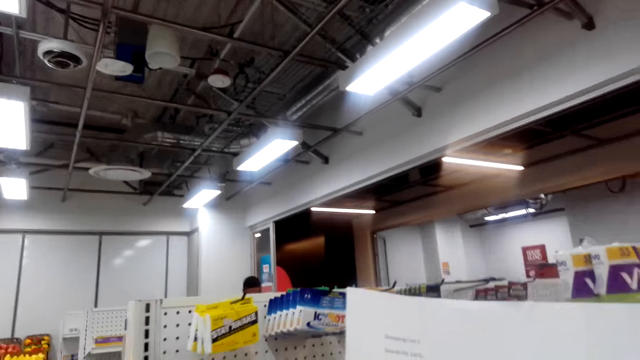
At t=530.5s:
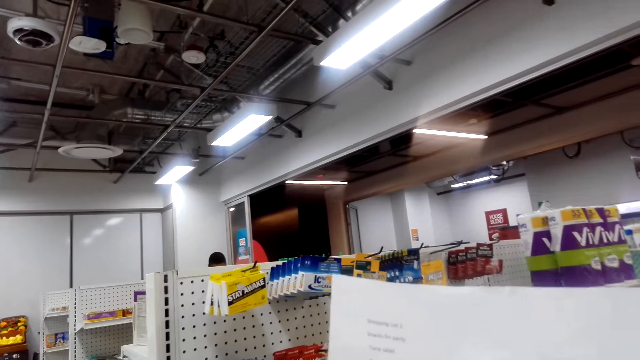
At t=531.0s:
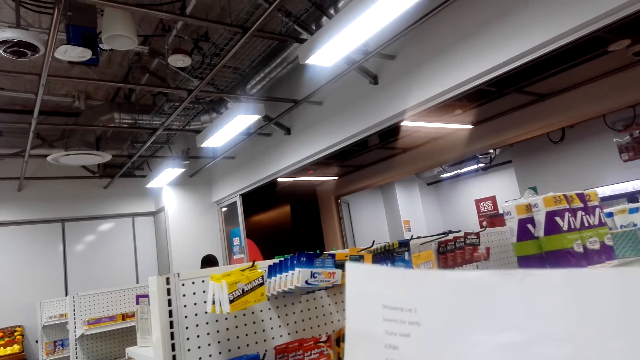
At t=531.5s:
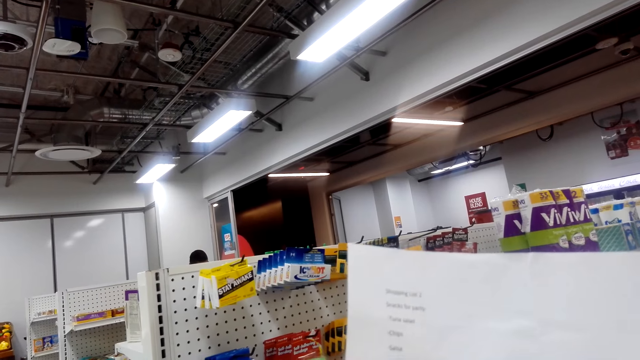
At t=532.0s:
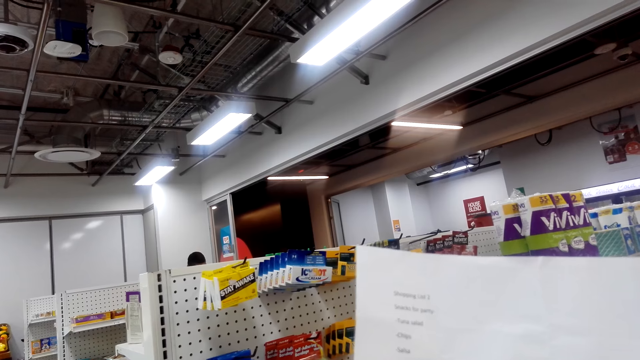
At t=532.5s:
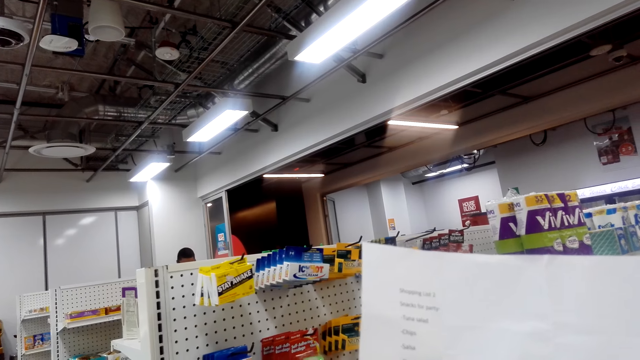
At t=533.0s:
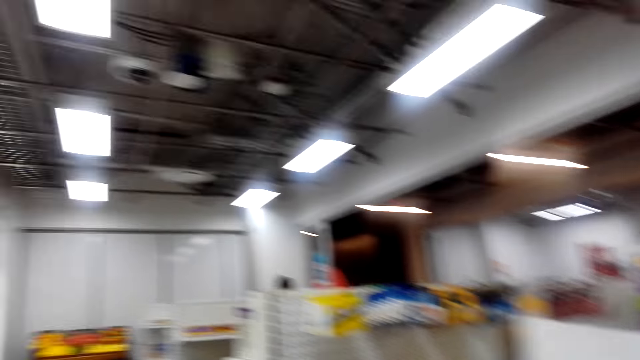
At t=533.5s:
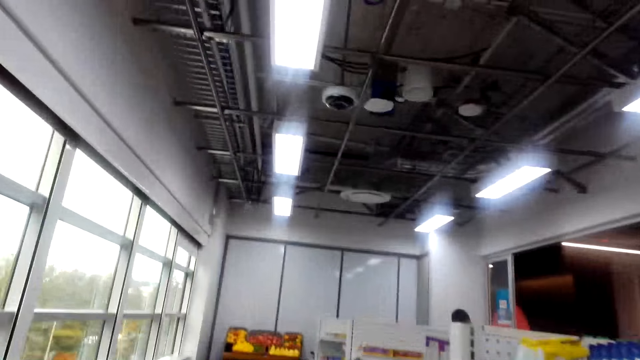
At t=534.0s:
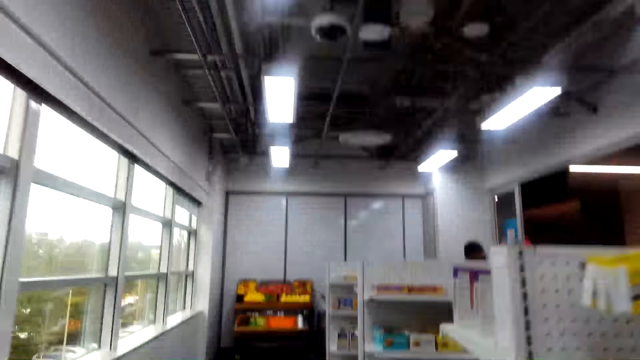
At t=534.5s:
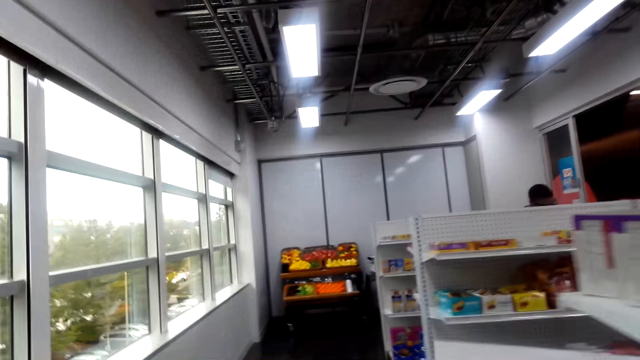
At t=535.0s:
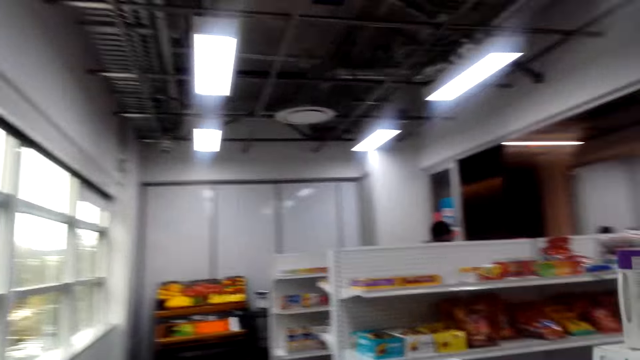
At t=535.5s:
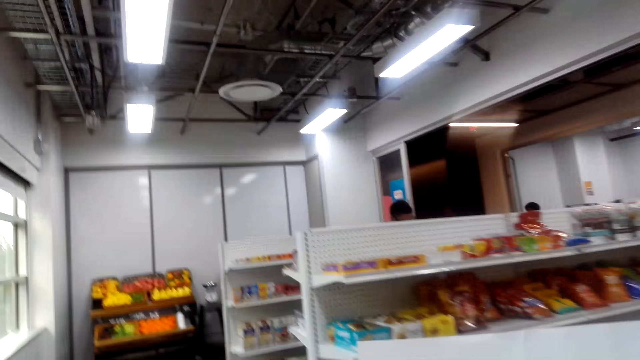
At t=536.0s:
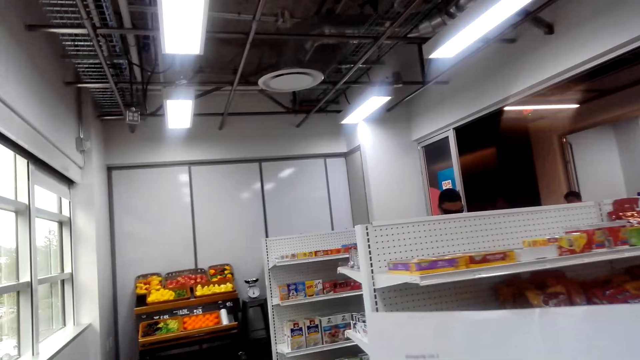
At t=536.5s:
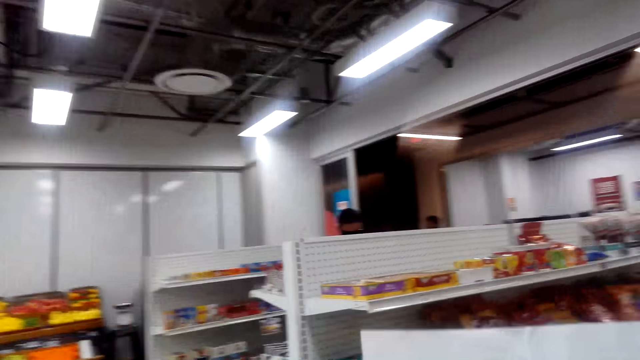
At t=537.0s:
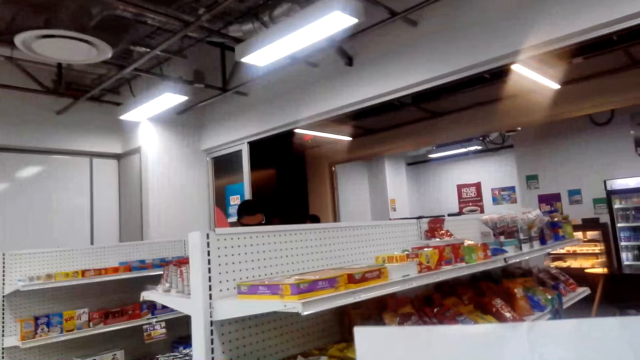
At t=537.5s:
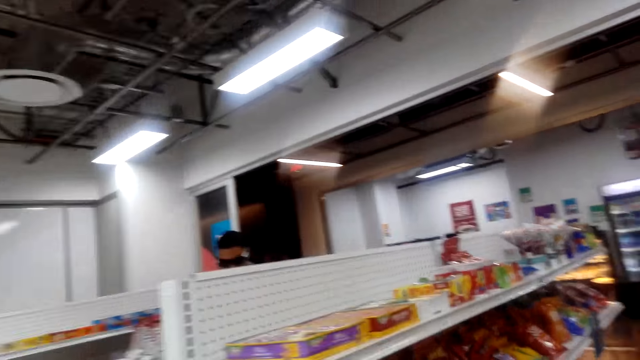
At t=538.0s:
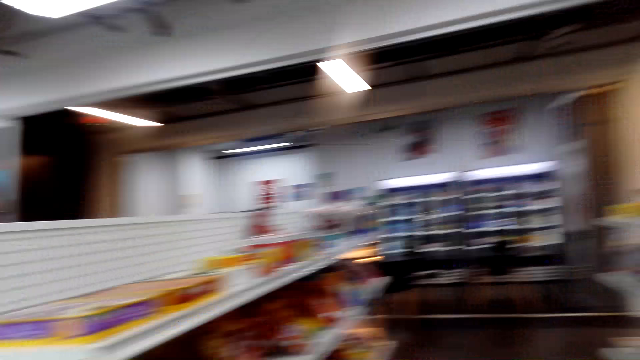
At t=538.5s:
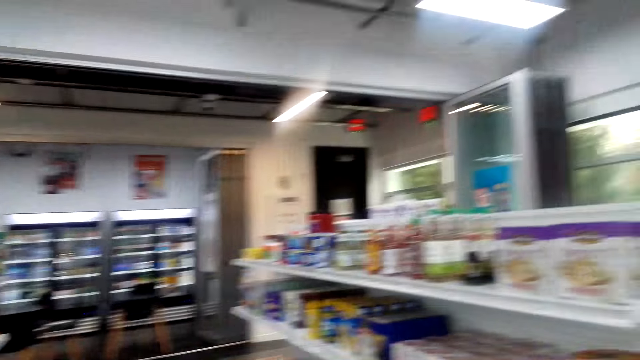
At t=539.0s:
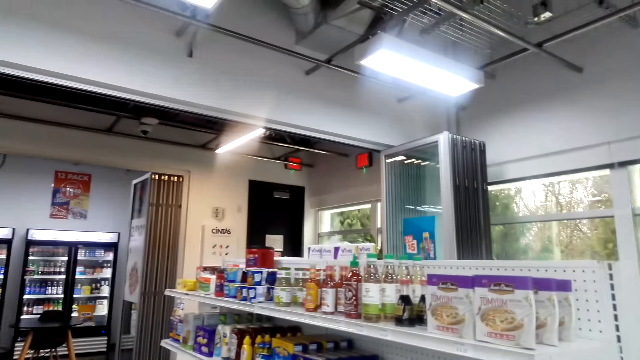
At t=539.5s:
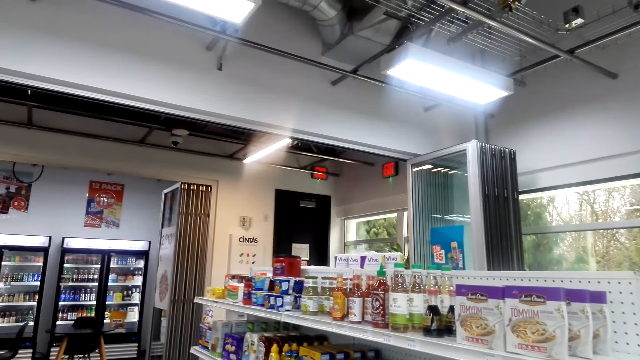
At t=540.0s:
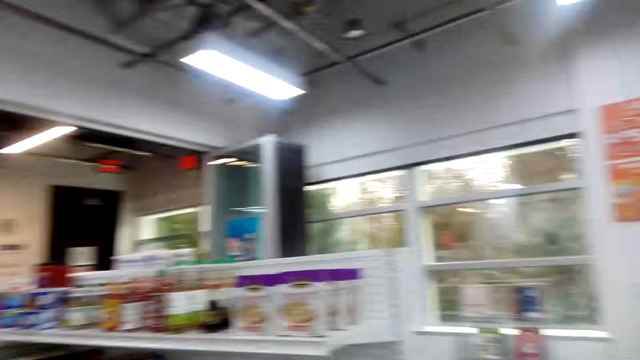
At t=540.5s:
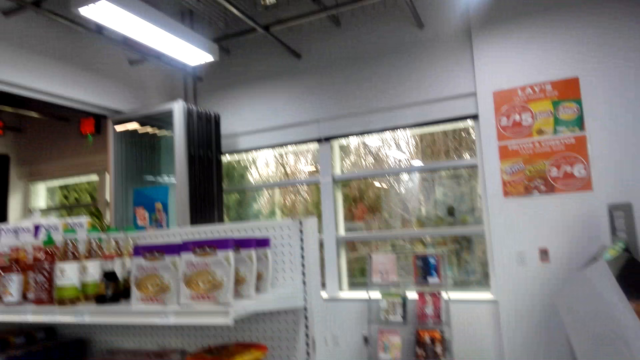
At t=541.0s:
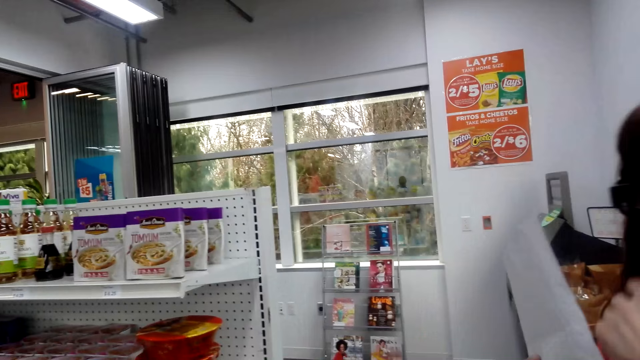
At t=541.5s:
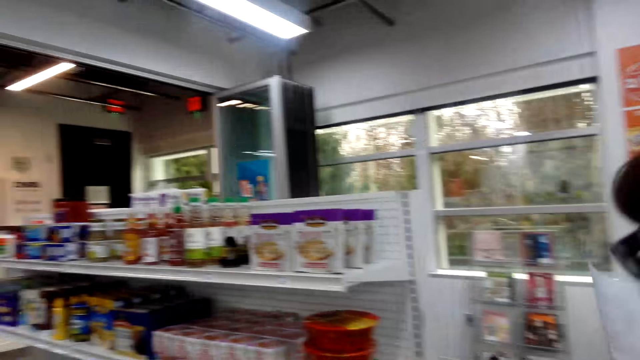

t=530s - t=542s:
The camera wearer reads the paper. They look around the supermarket. They walk and talk.

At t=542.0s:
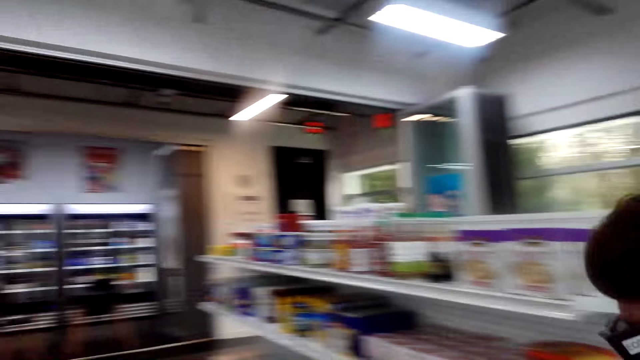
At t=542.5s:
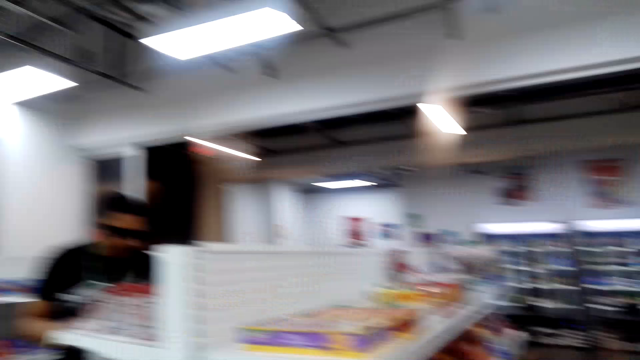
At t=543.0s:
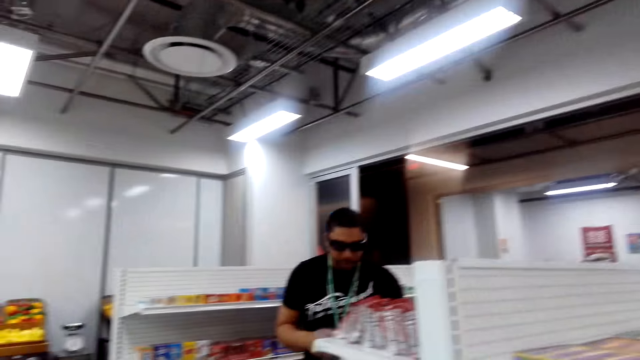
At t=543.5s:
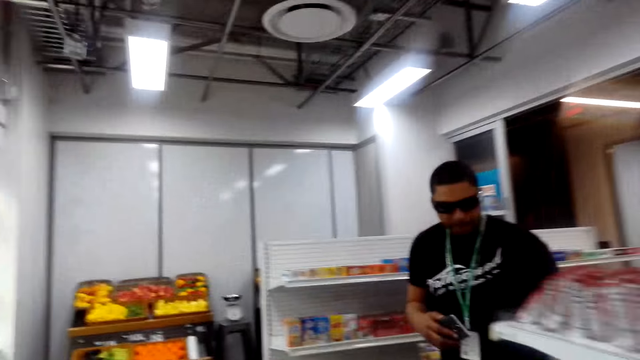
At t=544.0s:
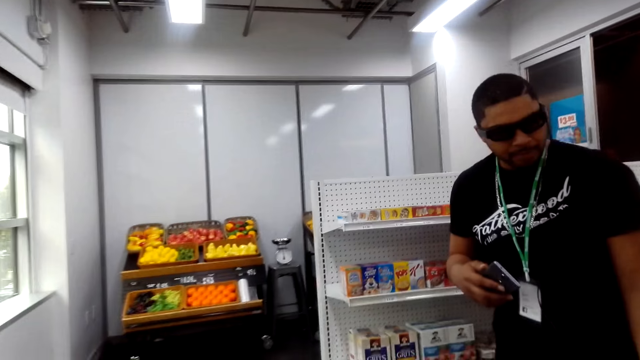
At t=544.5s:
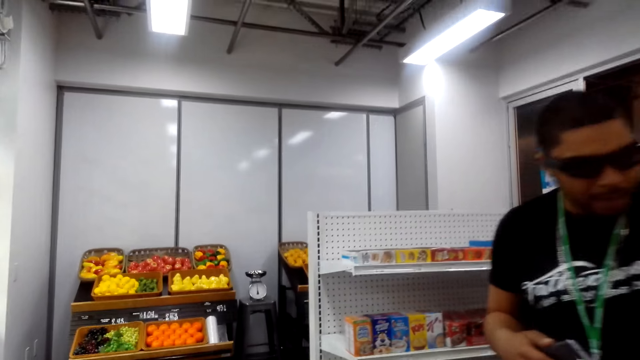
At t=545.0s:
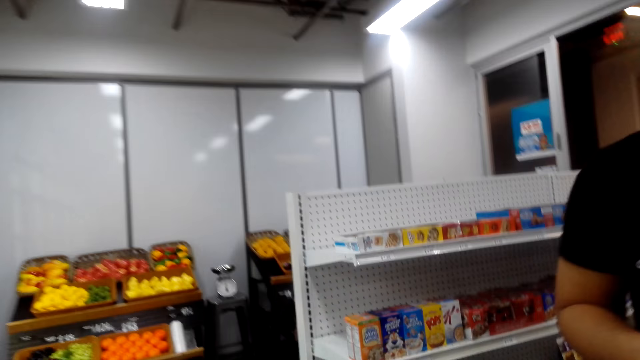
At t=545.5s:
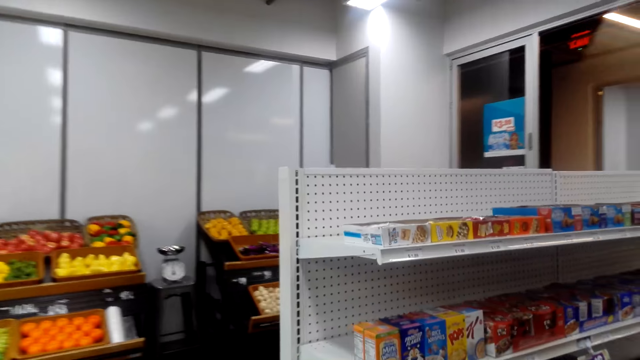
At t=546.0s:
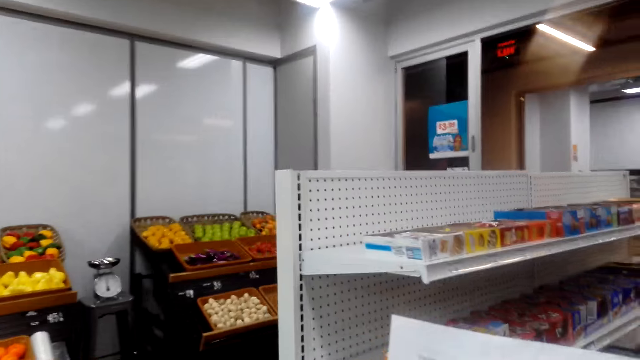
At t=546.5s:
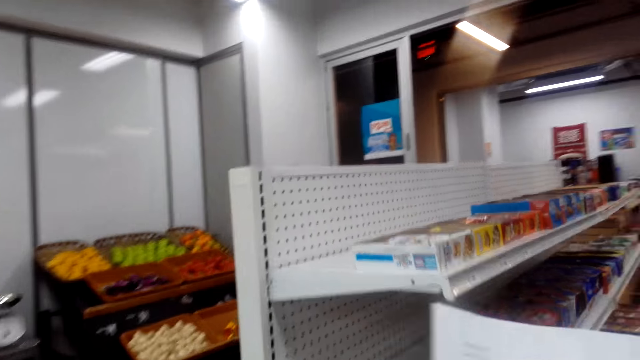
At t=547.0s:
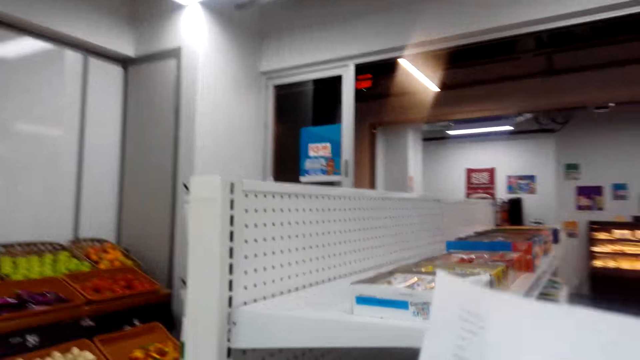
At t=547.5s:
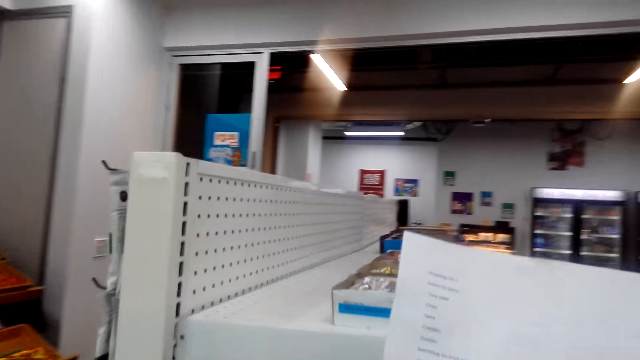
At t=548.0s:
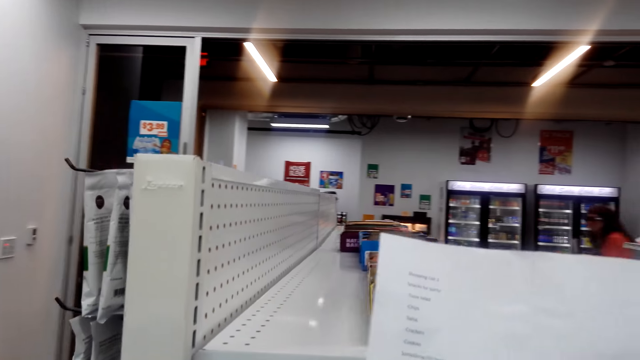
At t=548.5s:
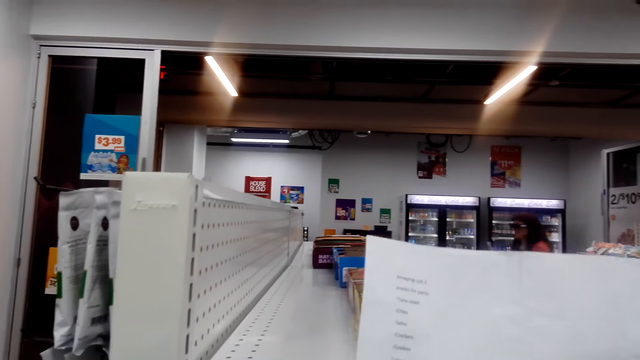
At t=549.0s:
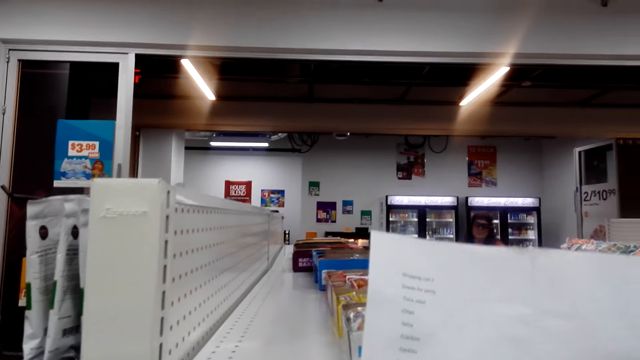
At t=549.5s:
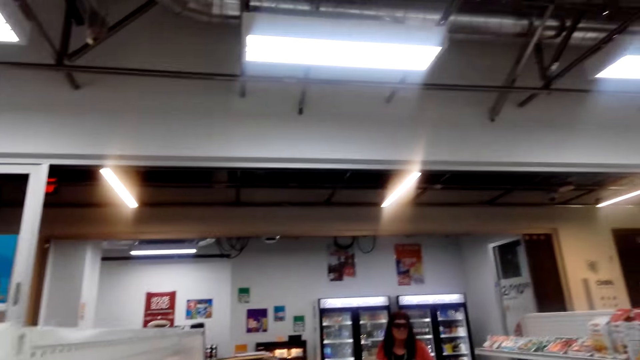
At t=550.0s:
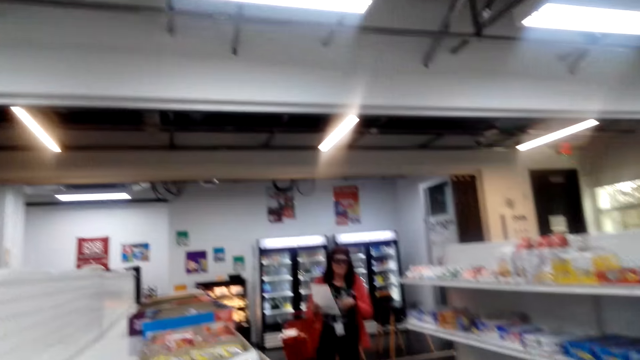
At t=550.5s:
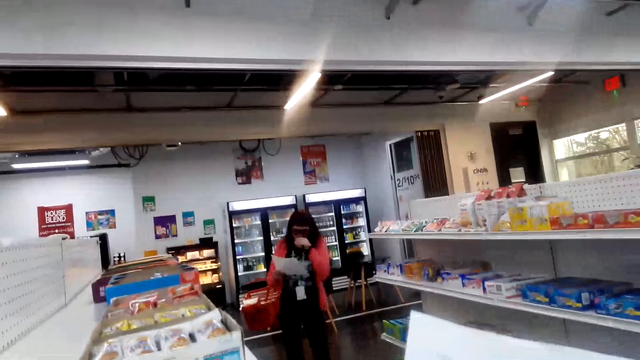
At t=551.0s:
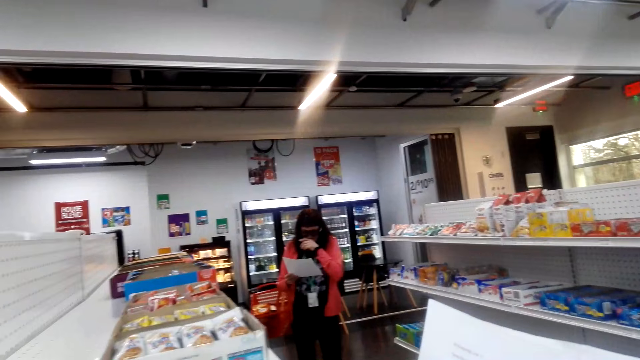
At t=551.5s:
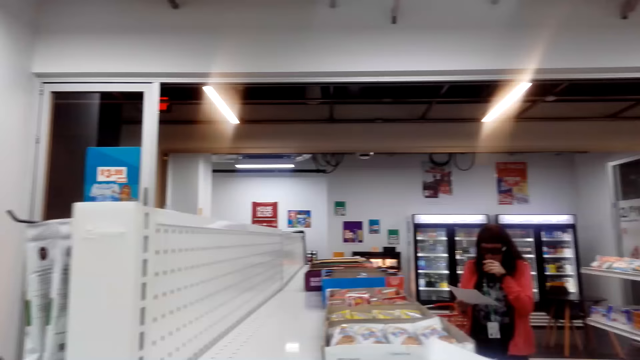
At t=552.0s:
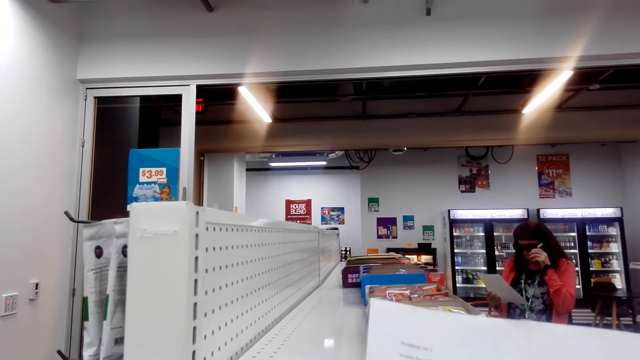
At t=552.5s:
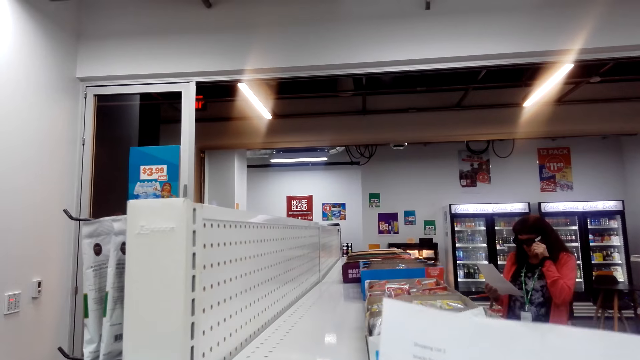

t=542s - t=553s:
A man looks at the shelves. A person talks. The camera wearer laughs while talking. They read the paper. They look around the supermarket. A lady touches the nose.
